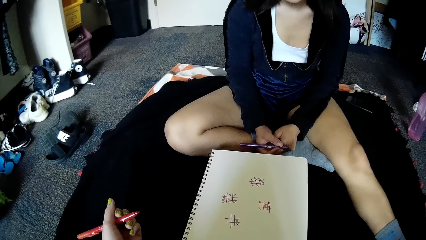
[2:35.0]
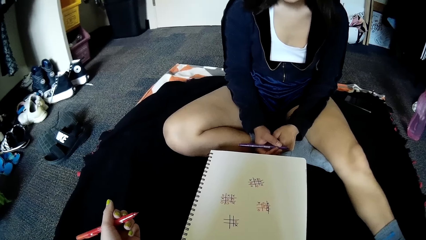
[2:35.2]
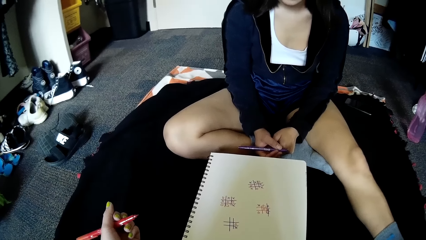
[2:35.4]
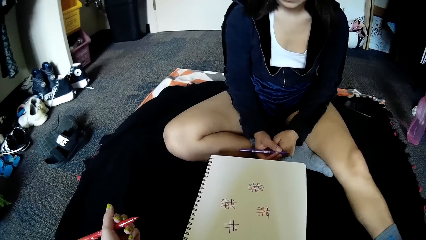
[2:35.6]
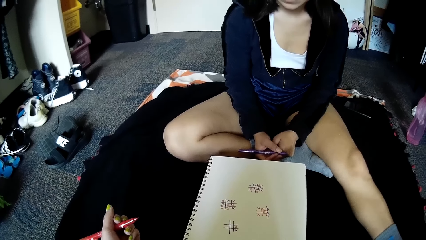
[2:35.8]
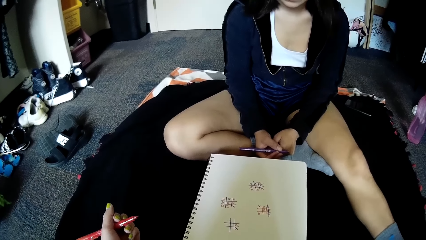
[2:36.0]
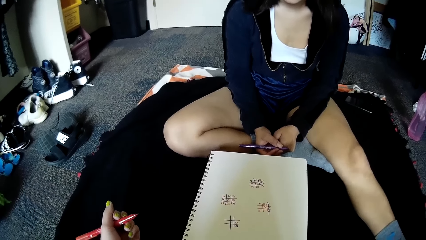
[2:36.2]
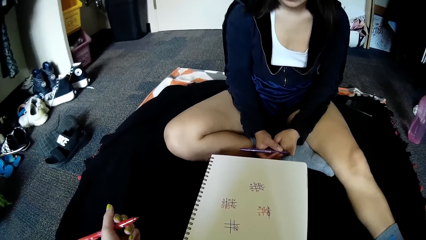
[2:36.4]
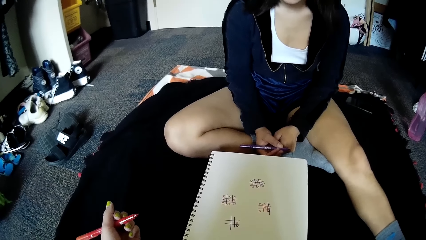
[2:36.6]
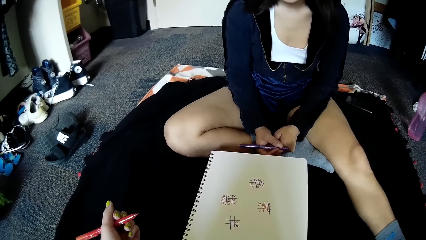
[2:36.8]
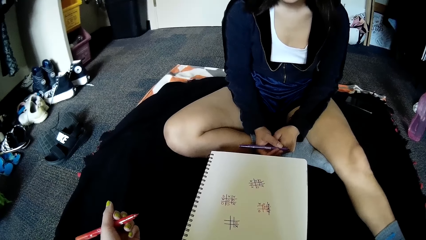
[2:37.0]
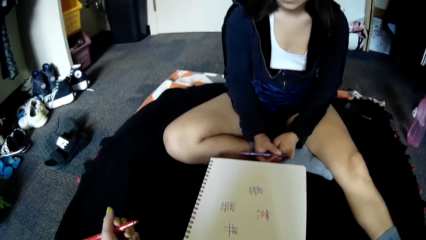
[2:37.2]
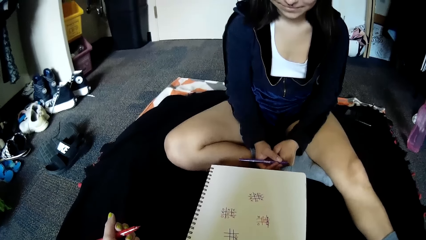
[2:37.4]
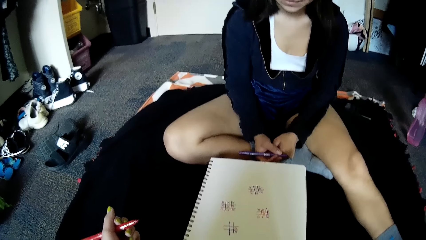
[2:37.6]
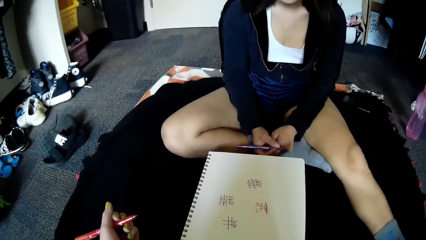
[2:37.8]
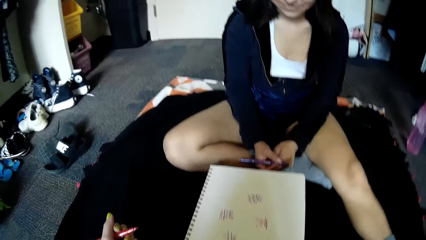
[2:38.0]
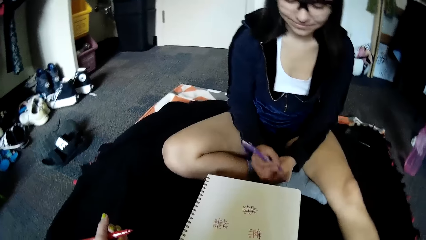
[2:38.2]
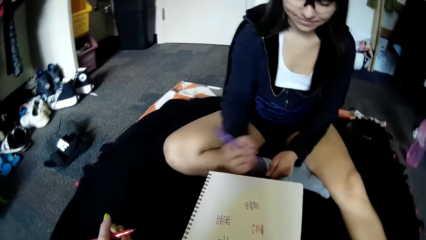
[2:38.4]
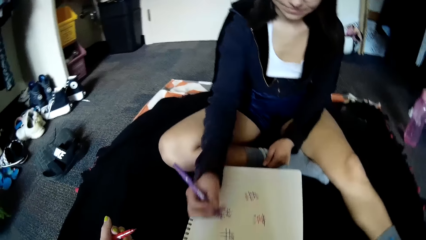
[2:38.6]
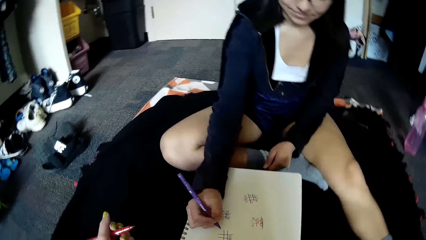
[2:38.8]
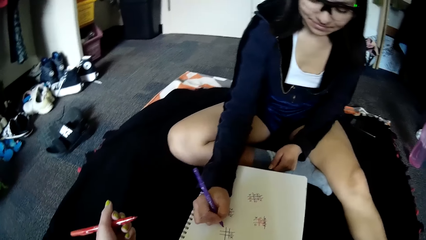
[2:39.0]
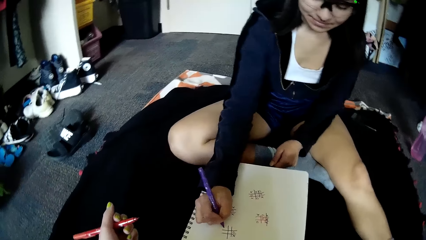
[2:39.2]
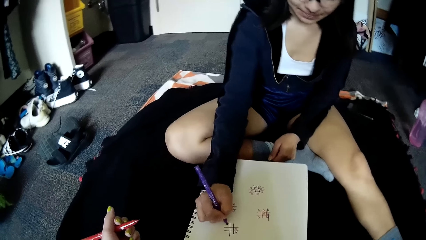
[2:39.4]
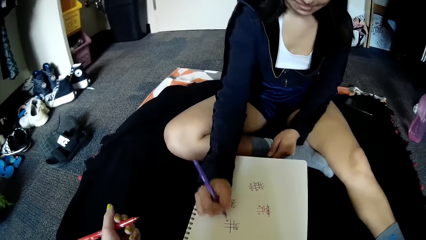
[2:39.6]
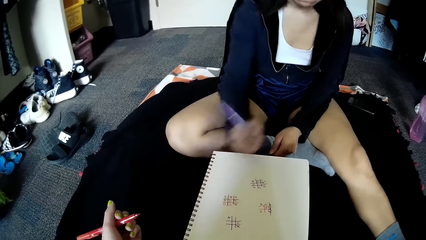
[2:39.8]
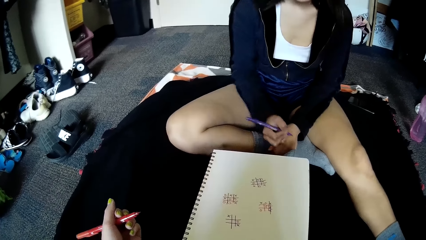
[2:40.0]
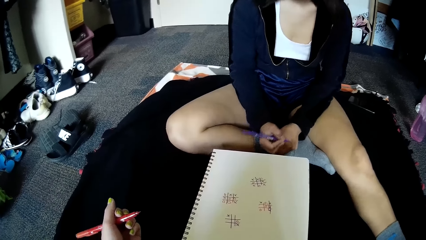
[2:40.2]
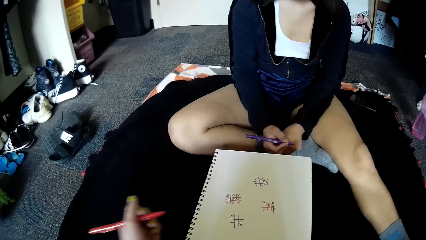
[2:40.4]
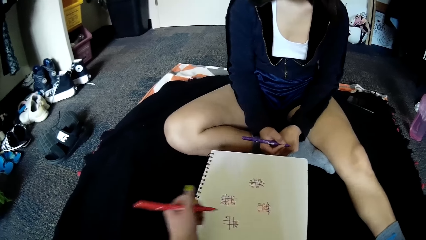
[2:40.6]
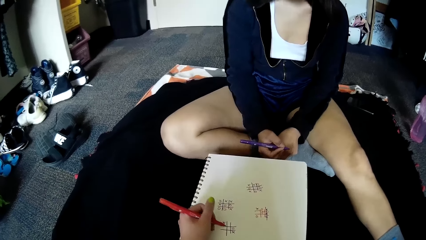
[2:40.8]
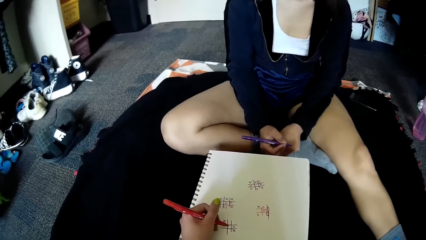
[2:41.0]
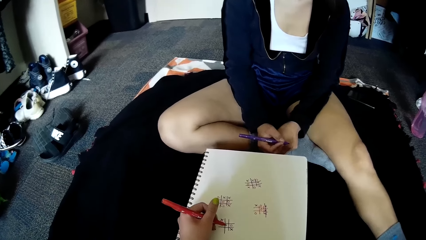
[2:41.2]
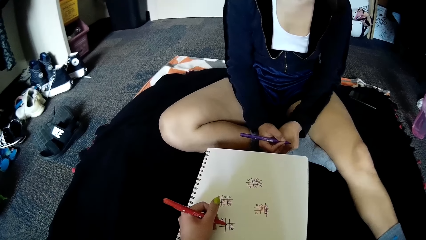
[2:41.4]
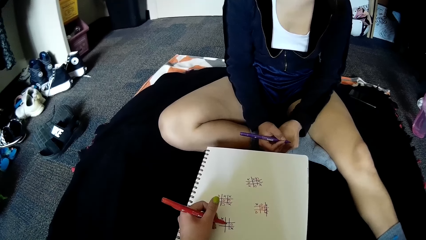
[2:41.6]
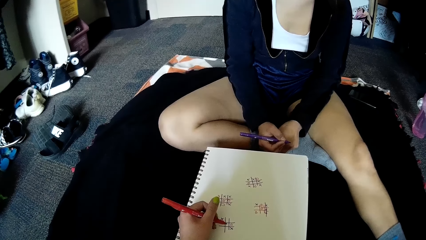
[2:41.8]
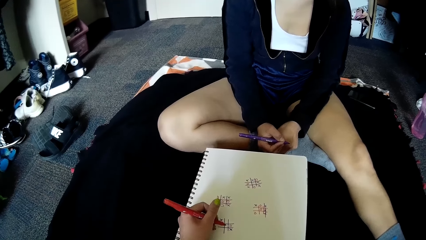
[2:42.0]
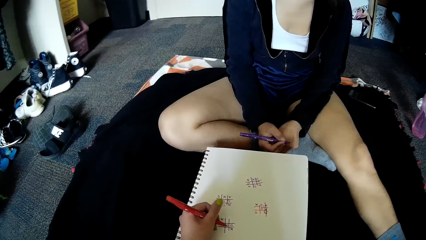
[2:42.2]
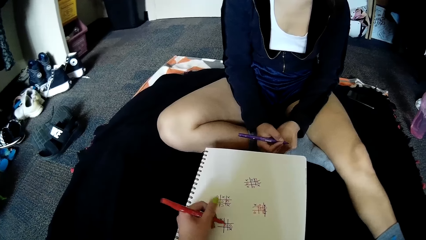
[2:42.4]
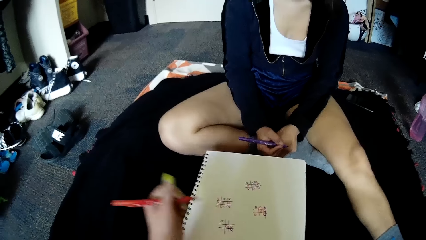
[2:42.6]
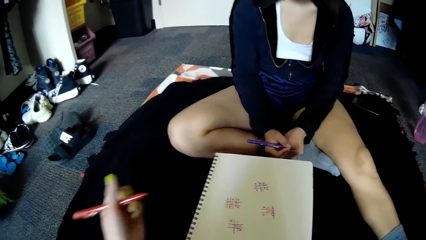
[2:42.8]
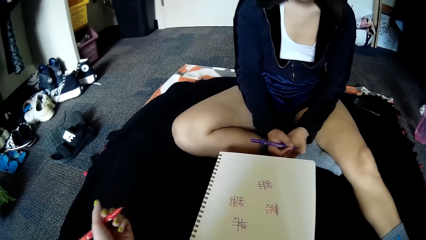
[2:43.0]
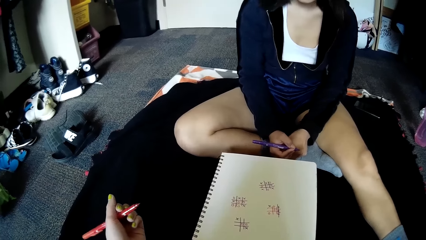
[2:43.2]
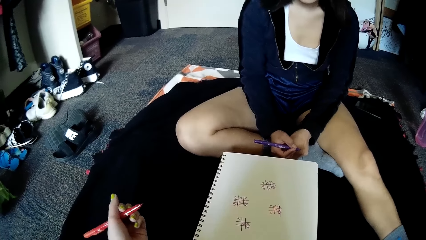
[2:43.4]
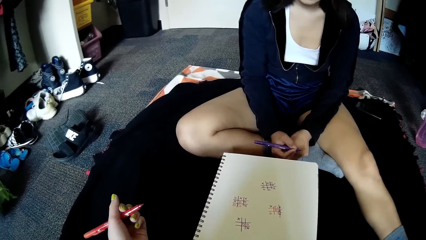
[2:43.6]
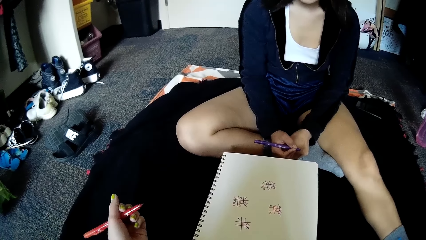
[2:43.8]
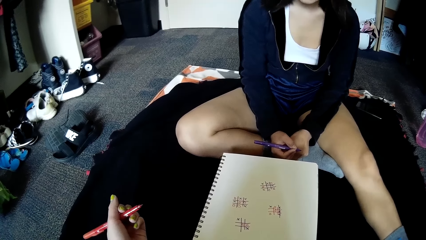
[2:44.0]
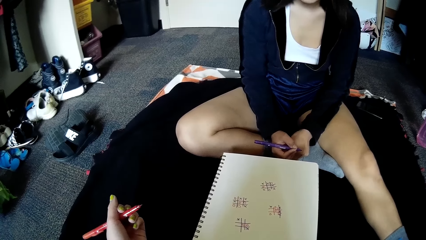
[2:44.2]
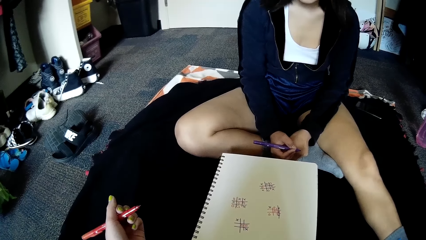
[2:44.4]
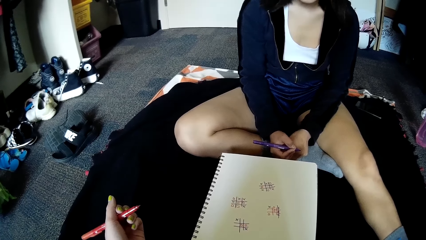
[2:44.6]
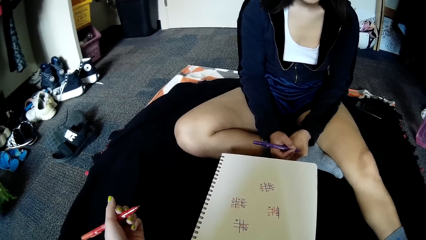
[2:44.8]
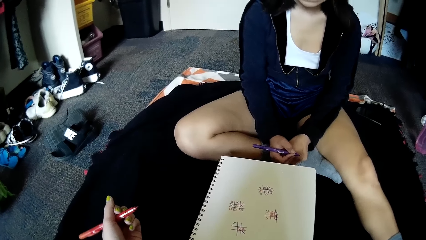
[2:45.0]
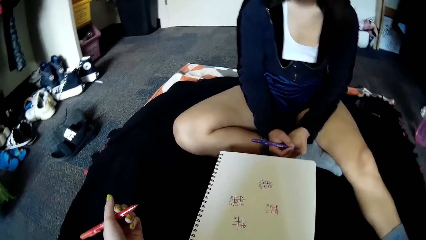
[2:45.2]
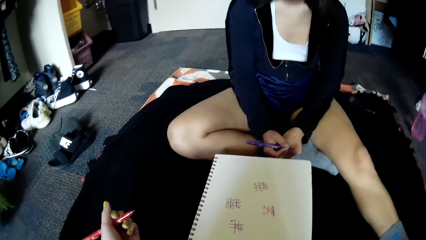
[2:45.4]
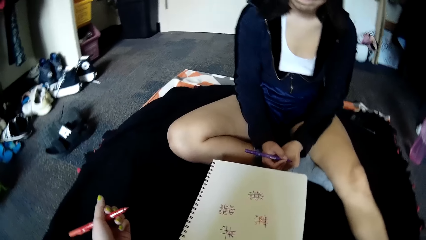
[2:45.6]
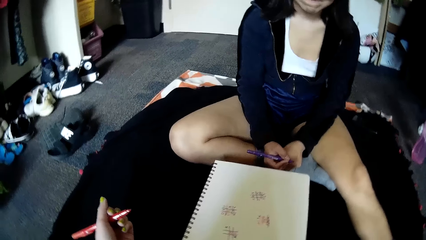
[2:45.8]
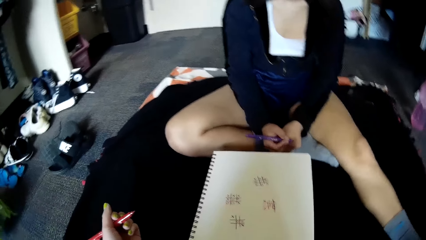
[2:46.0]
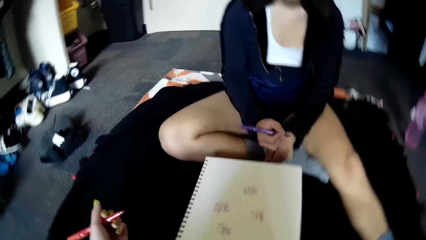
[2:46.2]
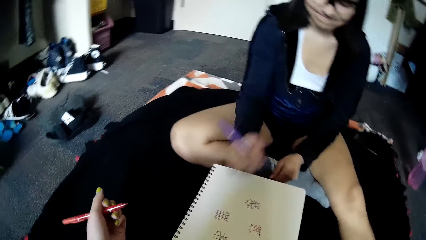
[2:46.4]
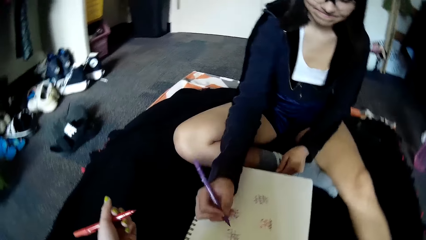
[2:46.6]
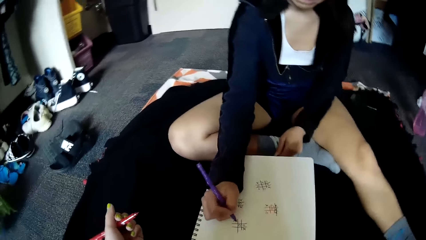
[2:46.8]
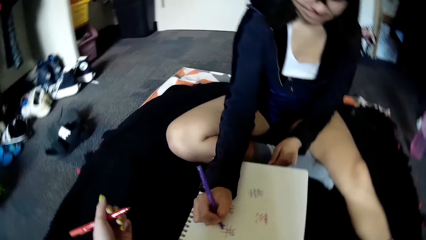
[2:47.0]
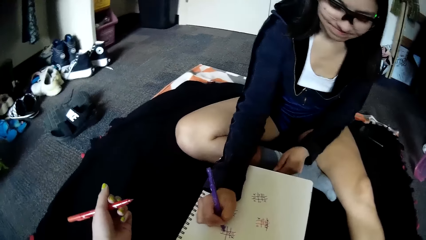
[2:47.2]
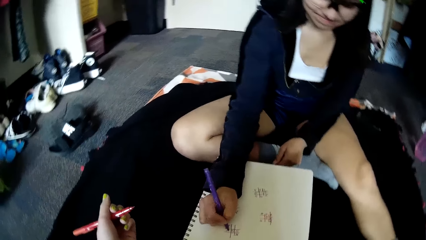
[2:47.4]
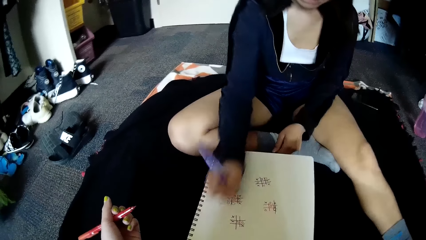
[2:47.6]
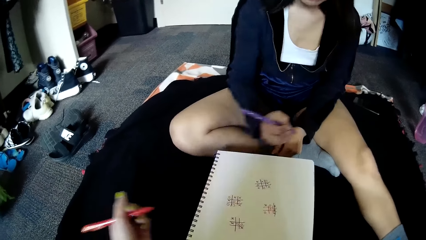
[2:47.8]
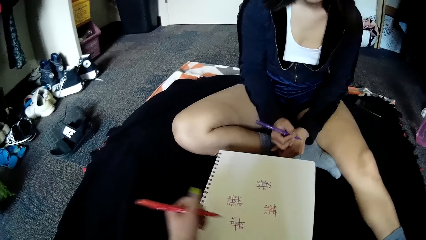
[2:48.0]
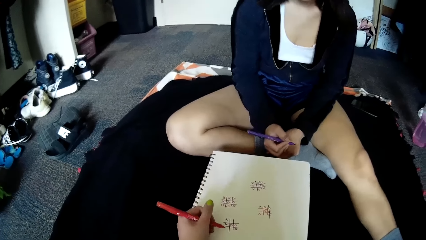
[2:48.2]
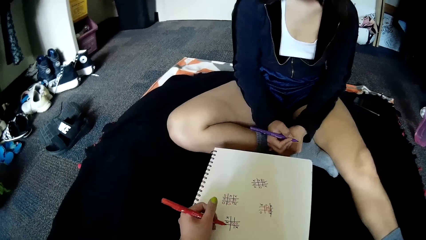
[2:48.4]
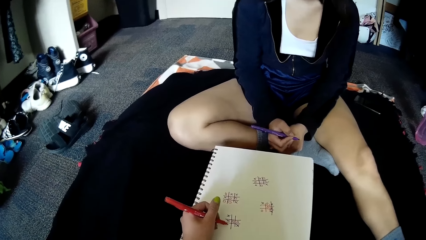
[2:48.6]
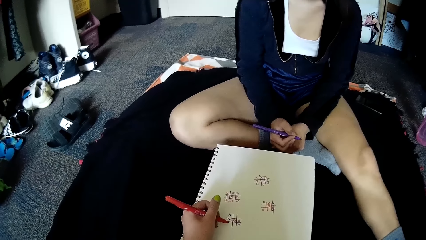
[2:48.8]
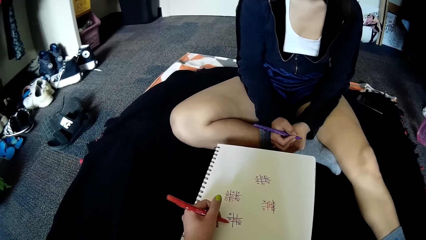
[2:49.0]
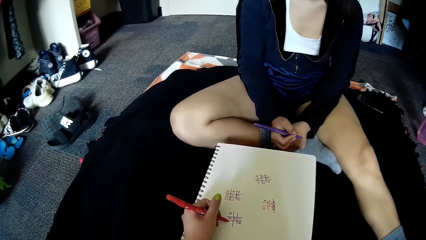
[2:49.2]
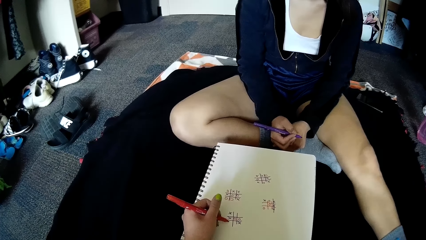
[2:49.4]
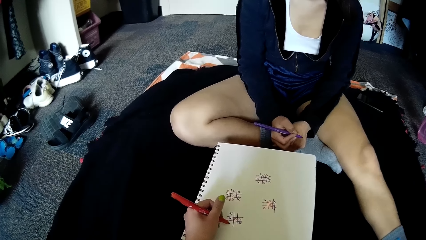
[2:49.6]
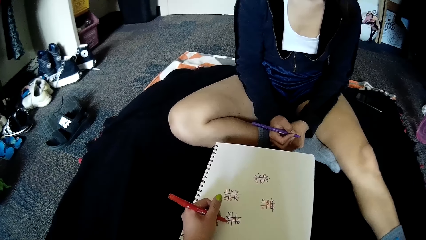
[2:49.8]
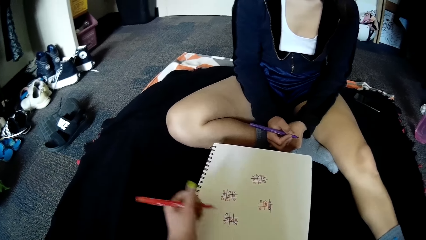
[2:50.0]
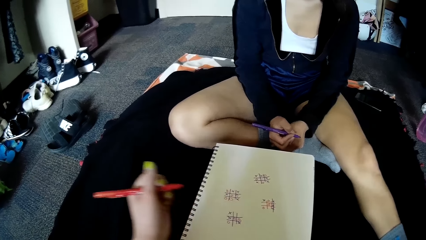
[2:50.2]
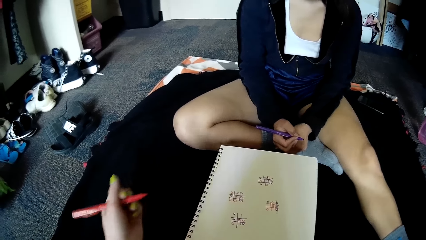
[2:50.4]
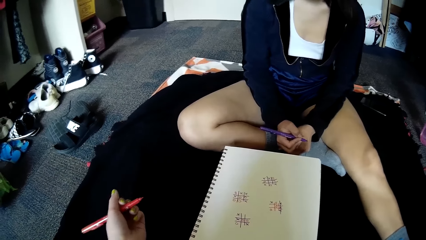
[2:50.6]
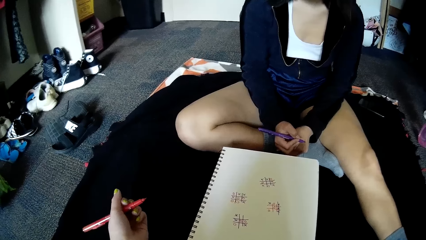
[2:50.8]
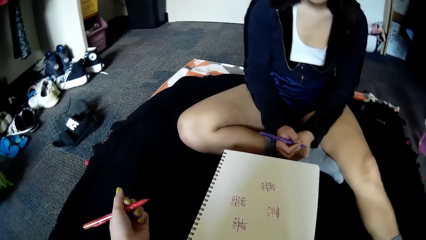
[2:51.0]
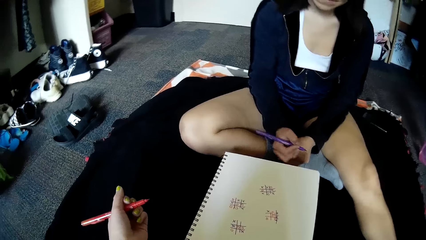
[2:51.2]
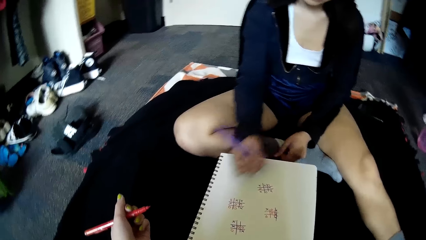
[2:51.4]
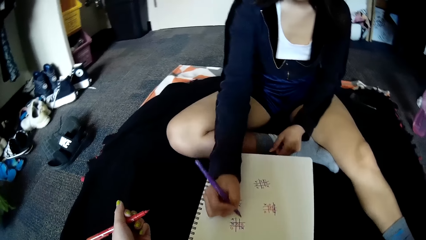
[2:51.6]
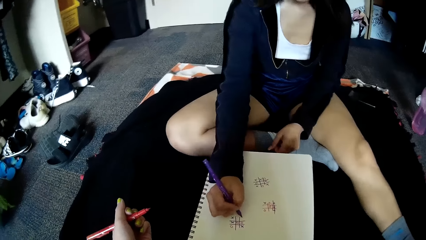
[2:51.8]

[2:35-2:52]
The woman writes on the book on the floor with the pen in her right hand. The camera wearer writes on the book on the floor with the pen in her left hand. The woman writes on the book on the floor with the pen in her right hand. The camera wearer places her left hand on the book on the floor and writes on the book on the floor with the pen in her left hand.
